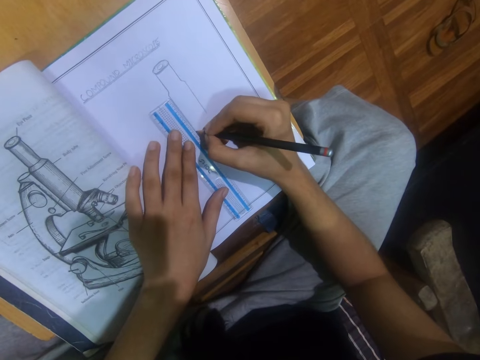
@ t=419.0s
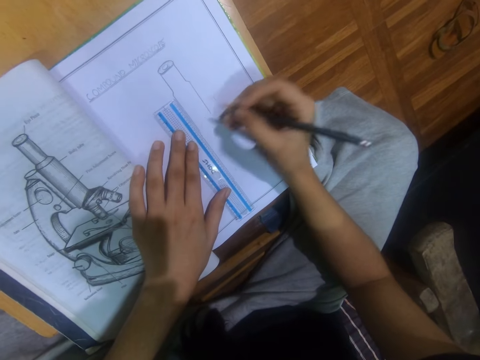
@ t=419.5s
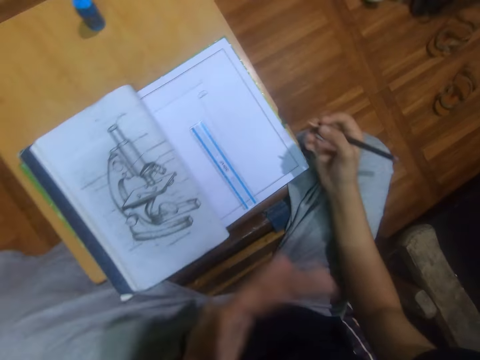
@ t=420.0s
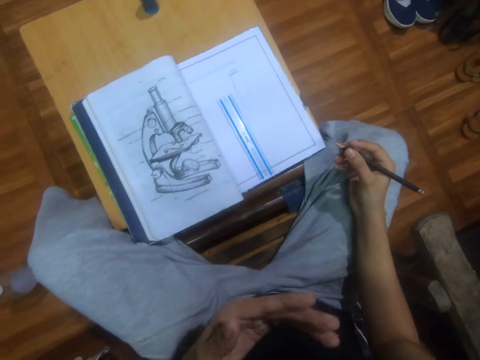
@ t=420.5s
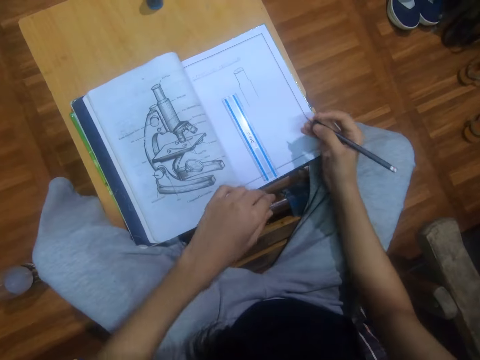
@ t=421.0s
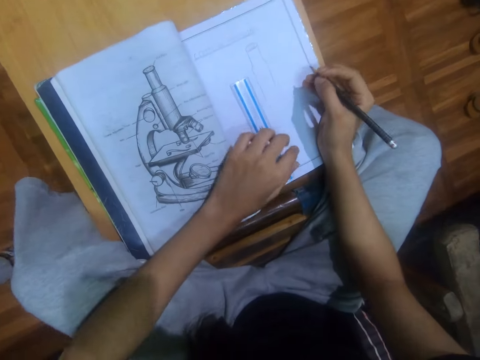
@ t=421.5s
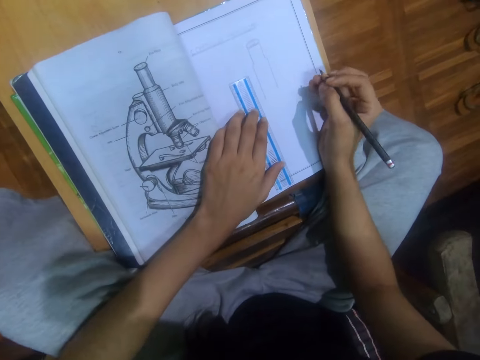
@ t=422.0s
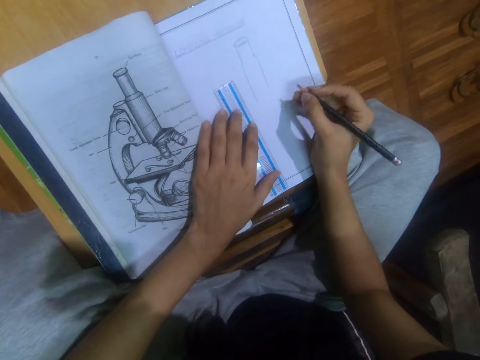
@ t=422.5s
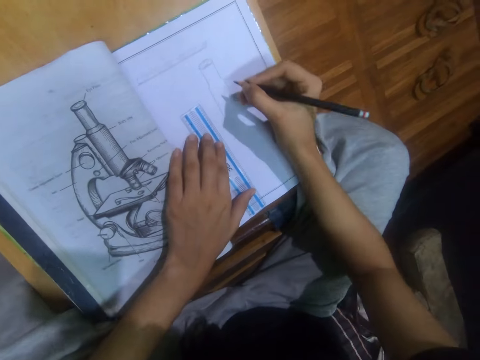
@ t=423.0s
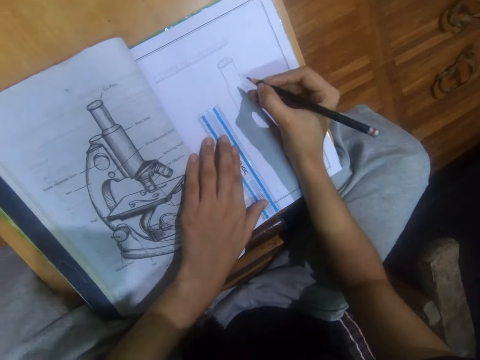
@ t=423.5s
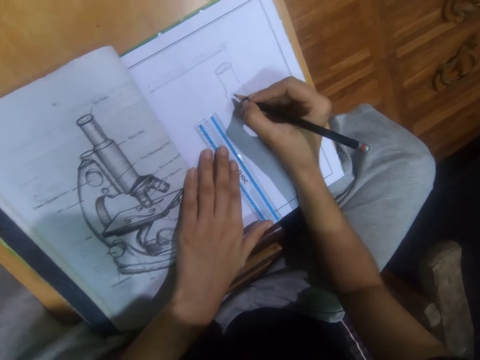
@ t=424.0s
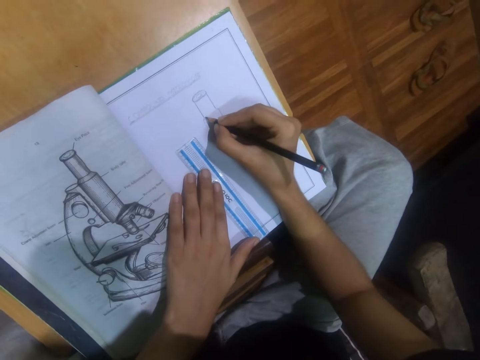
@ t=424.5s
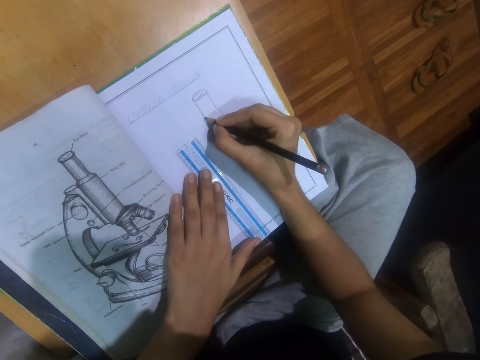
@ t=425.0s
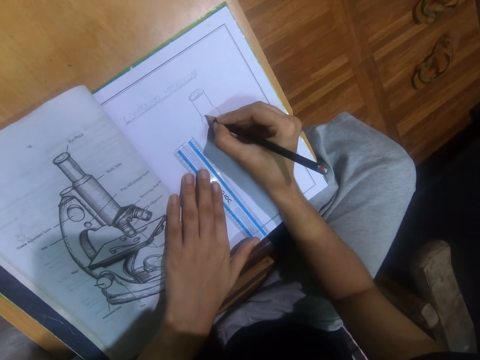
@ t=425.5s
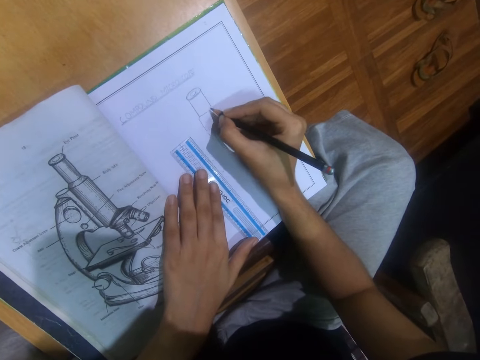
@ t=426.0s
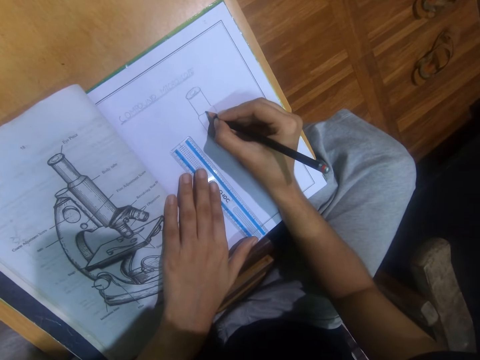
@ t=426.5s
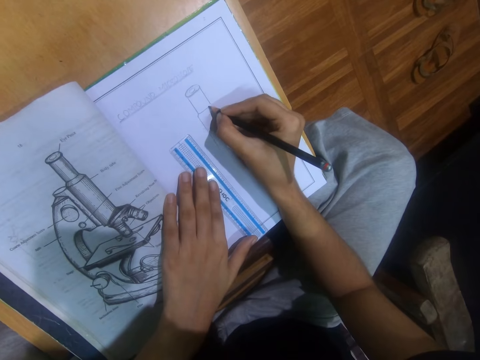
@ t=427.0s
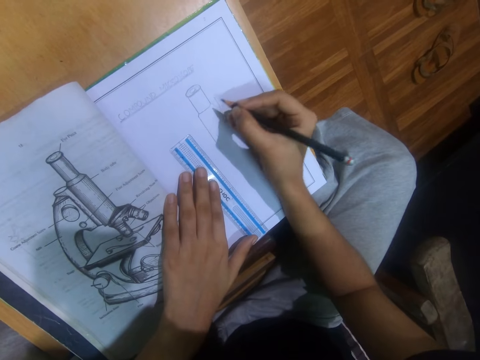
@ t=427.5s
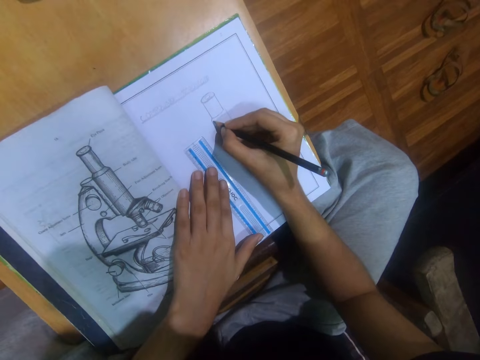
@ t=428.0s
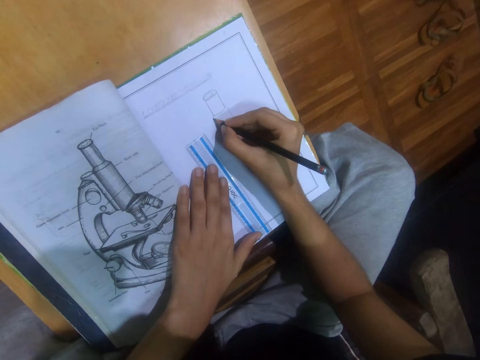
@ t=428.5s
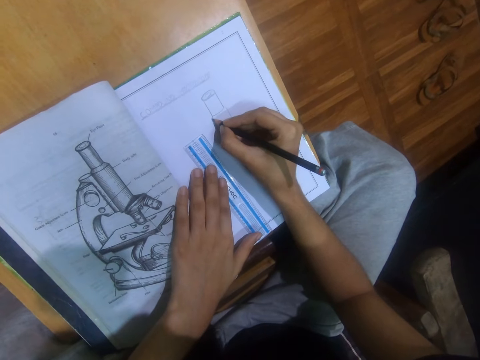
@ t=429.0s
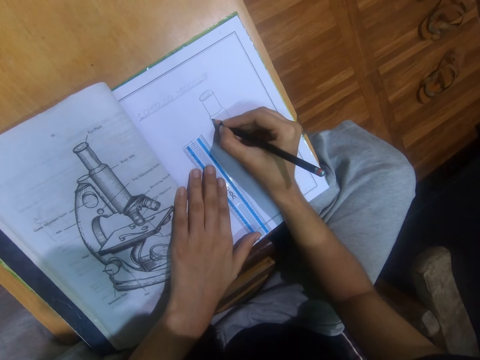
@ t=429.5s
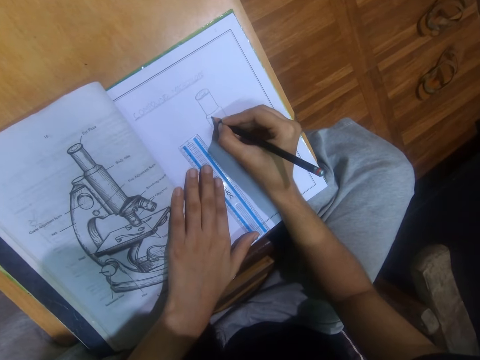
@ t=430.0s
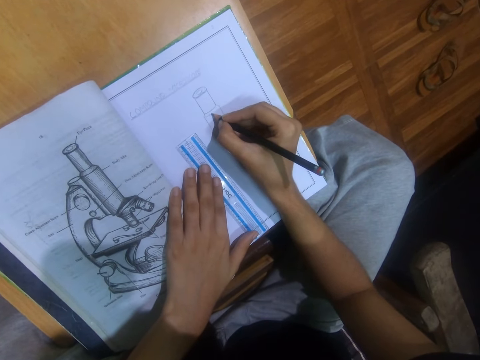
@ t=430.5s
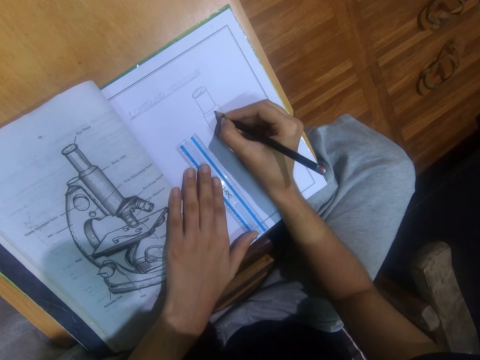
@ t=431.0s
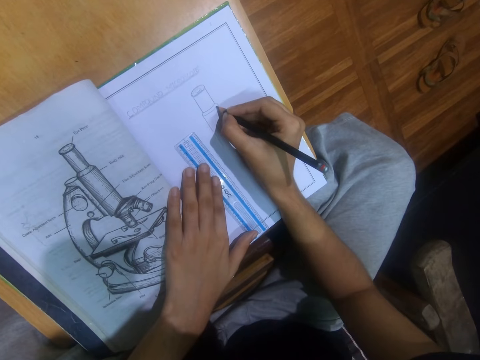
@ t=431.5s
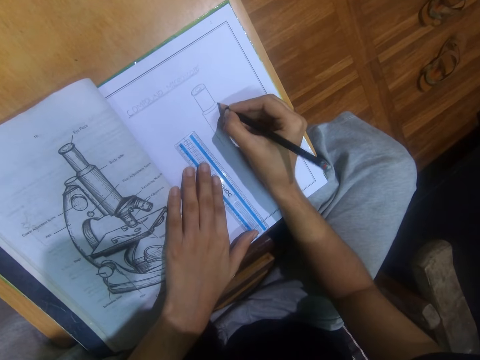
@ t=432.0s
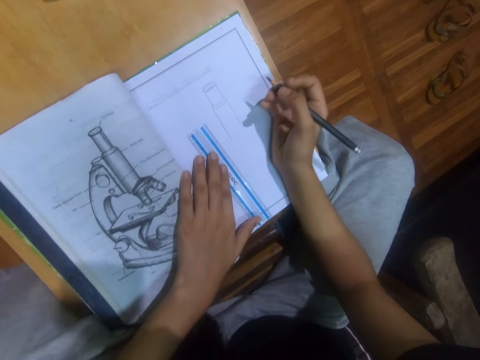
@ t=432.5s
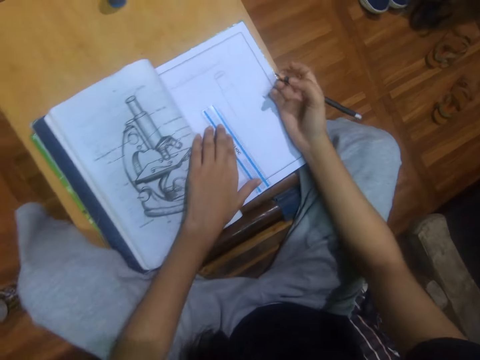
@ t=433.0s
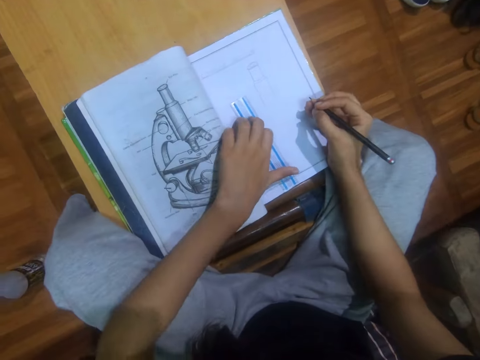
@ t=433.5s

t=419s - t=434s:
The camera wearer holds the ruler. They draw on the book.

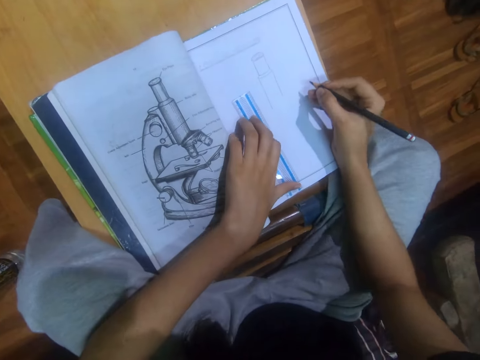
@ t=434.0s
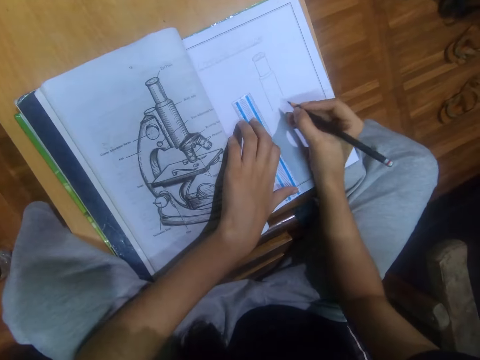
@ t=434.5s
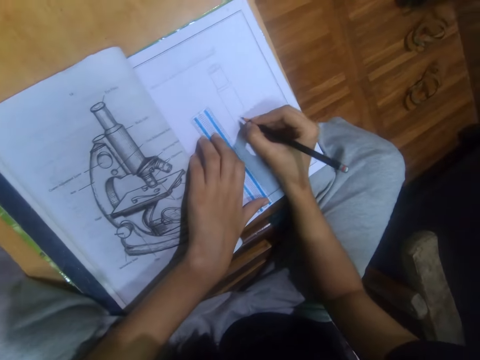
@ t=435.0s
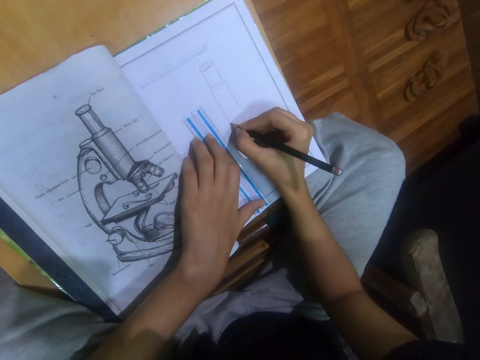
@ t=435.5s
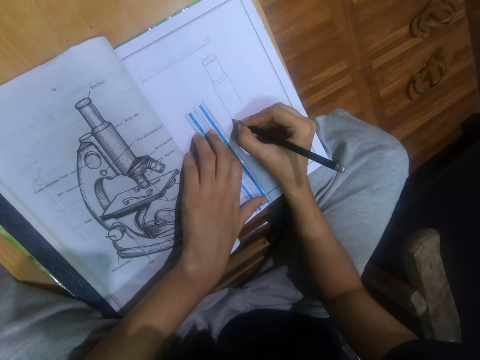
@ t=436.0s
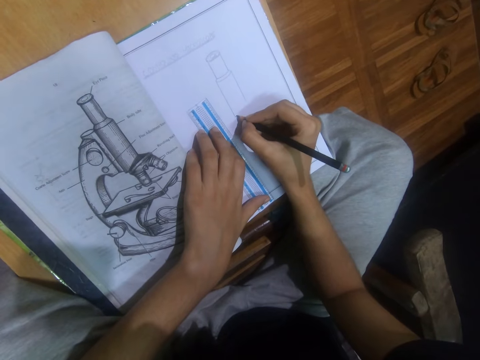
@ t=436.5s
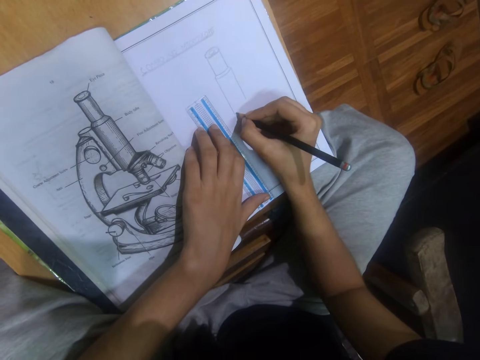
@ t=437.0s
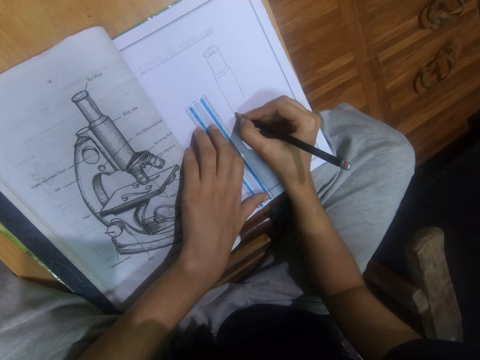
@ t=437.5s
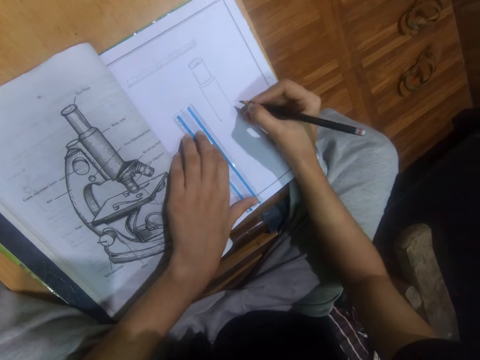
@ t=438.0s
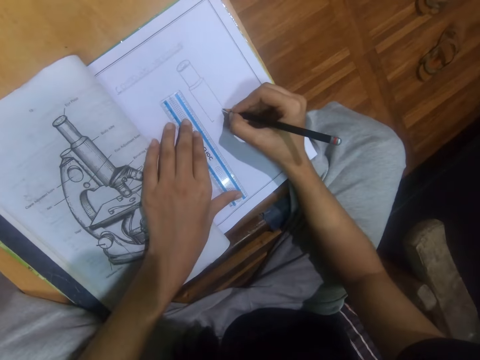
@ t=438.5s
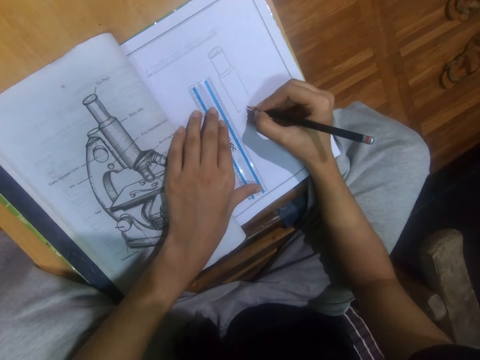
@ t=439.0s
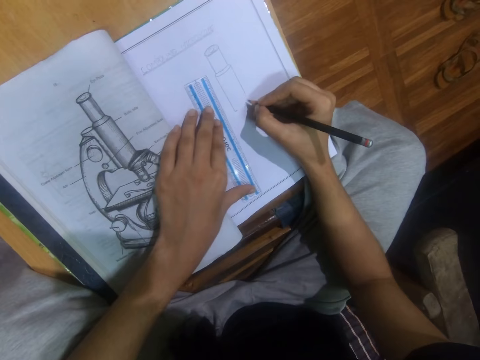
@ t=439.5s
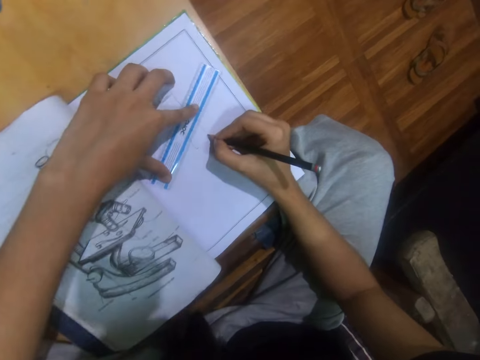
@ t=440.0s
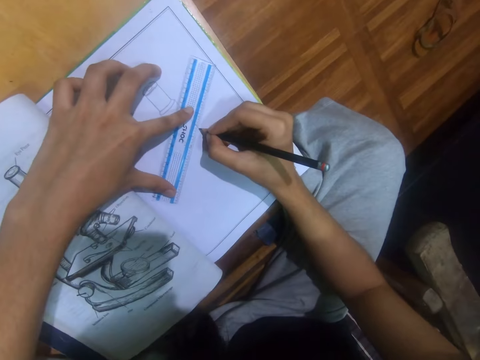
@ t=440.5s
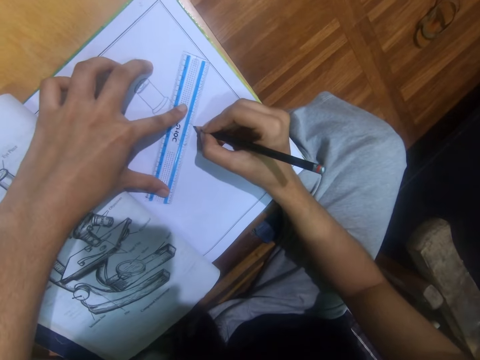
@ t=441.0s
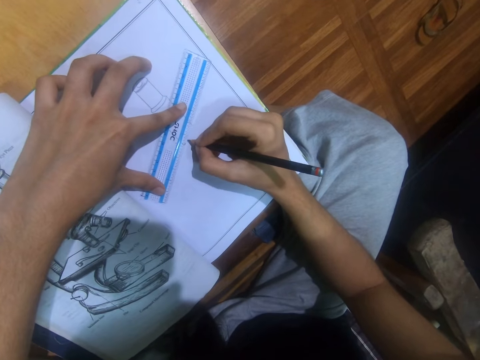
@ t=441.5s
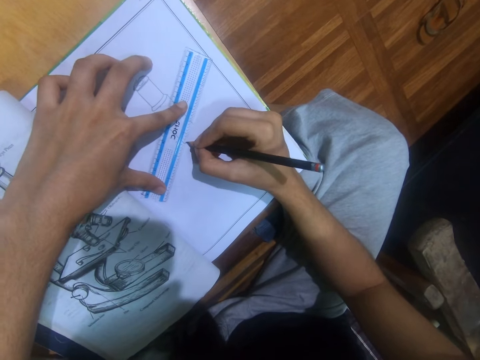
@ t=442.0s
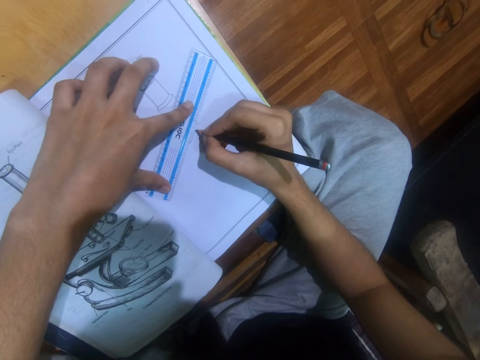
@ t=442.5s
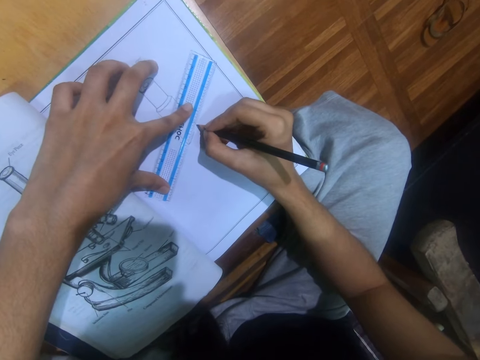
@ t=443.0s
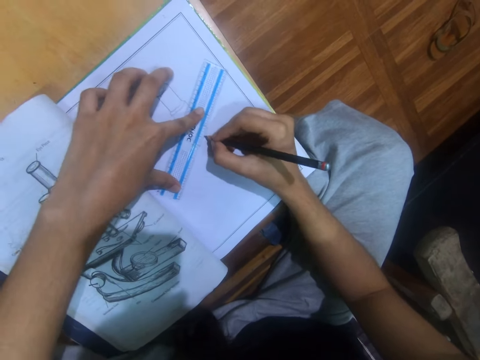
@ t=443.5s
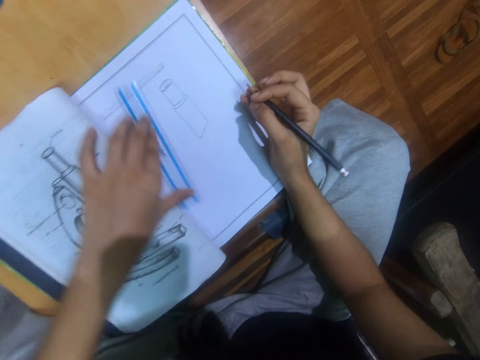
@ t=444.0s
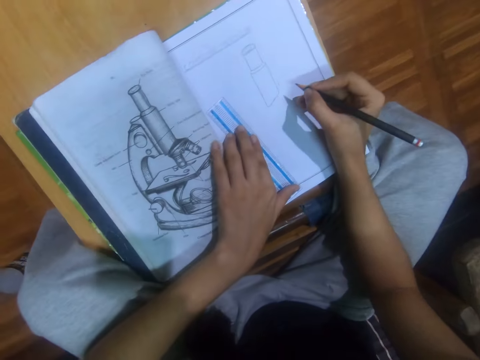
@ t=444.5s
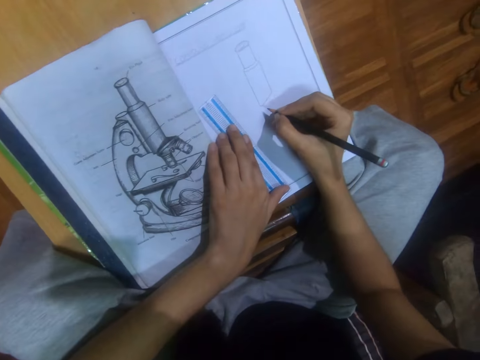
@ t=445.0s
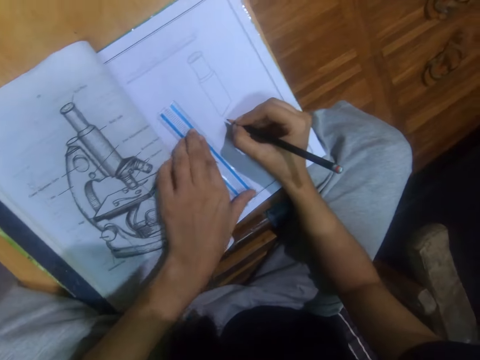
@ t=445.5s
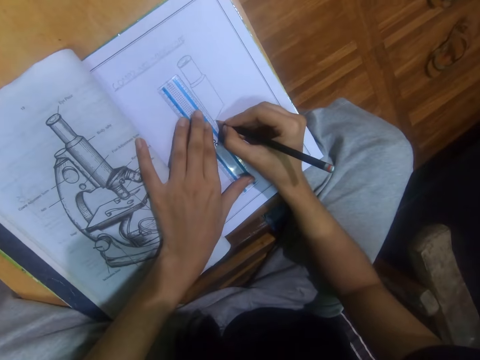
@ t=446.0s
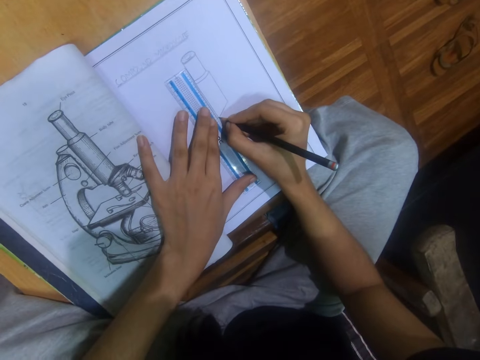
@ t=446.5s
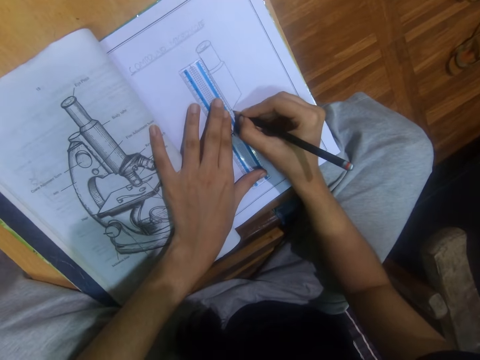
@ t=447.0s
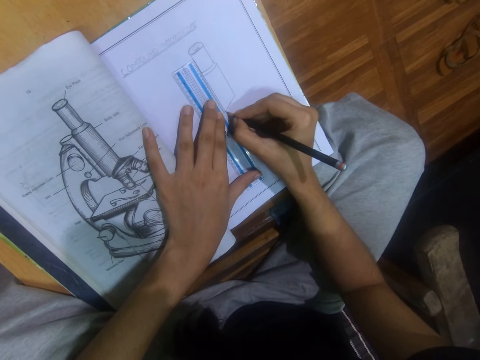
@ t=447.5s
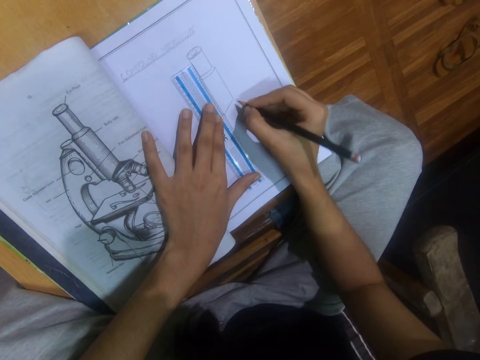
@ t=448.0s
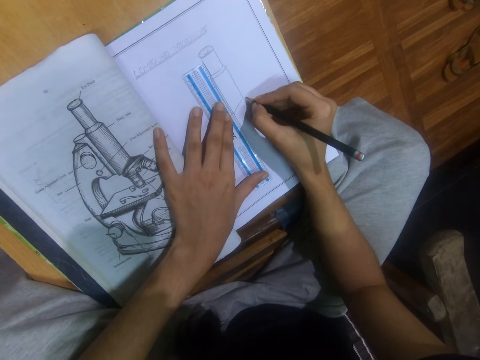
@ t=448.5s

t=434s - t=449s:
The camera wearer draws using a ruler and pencil. They draw using the ruler and pencil again.
